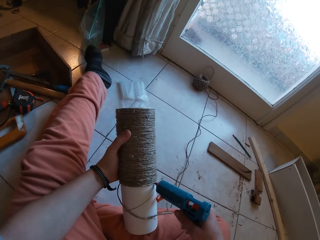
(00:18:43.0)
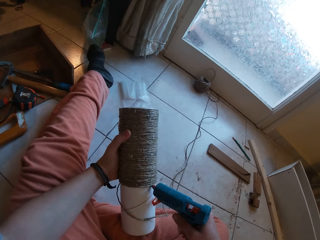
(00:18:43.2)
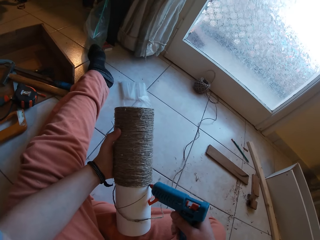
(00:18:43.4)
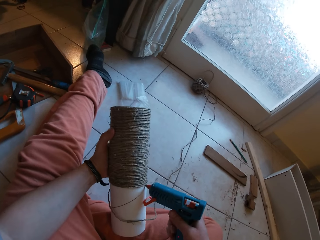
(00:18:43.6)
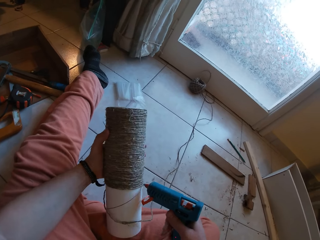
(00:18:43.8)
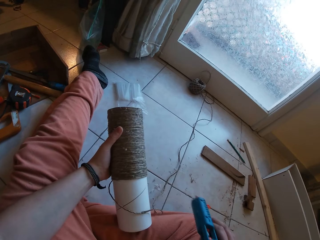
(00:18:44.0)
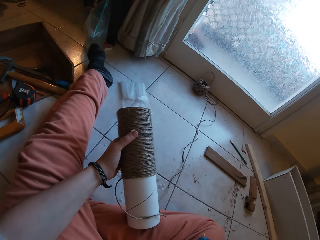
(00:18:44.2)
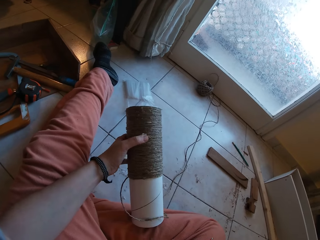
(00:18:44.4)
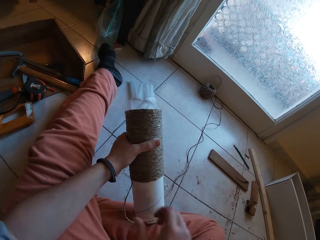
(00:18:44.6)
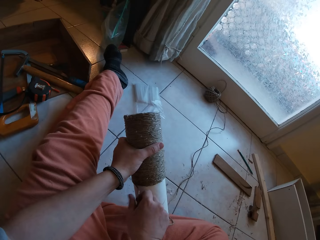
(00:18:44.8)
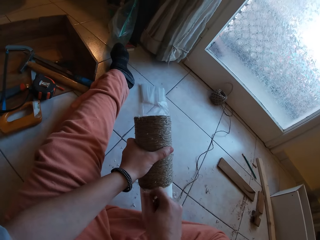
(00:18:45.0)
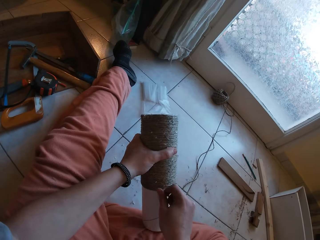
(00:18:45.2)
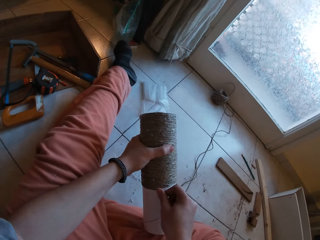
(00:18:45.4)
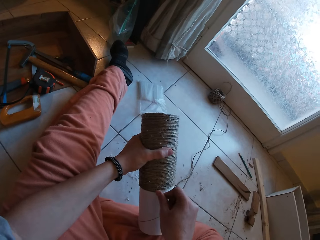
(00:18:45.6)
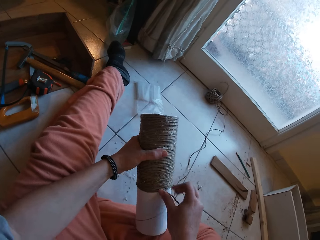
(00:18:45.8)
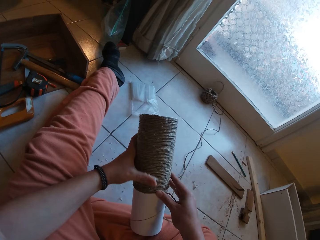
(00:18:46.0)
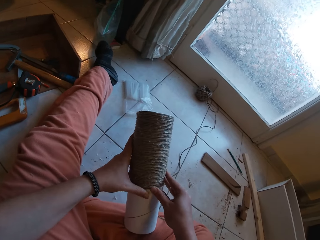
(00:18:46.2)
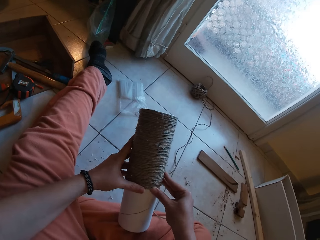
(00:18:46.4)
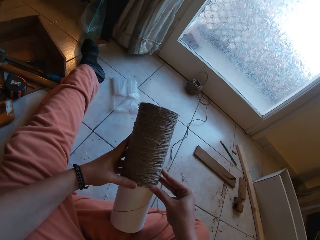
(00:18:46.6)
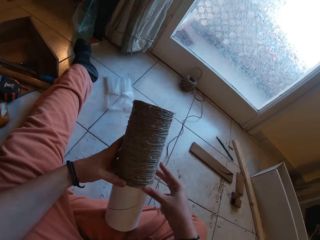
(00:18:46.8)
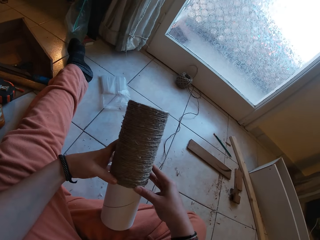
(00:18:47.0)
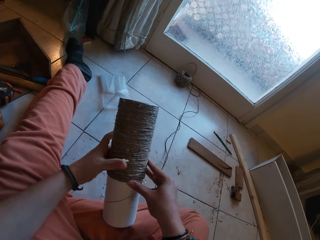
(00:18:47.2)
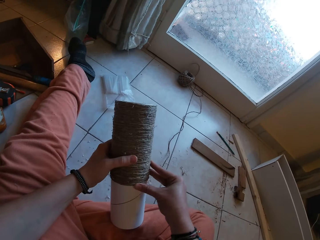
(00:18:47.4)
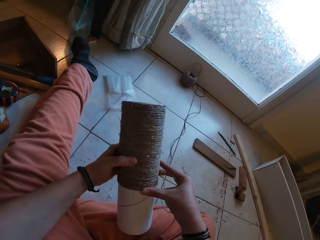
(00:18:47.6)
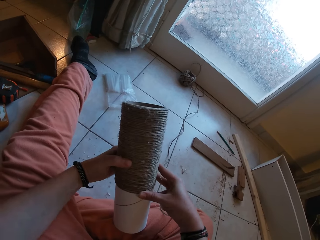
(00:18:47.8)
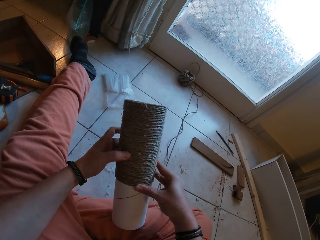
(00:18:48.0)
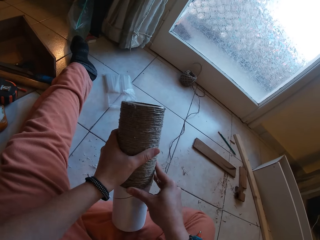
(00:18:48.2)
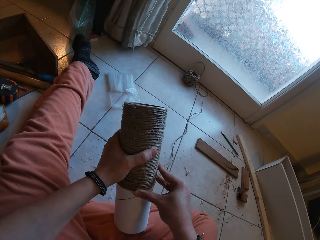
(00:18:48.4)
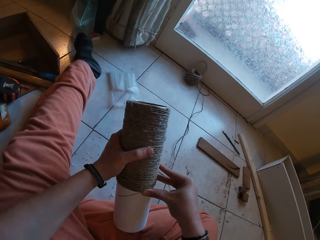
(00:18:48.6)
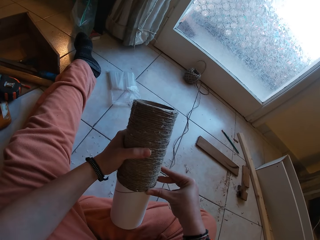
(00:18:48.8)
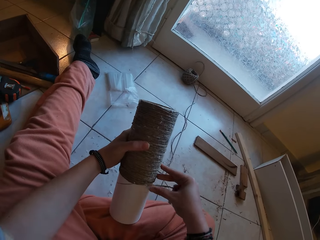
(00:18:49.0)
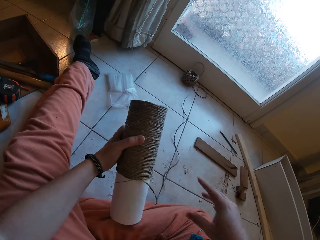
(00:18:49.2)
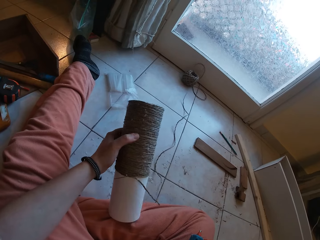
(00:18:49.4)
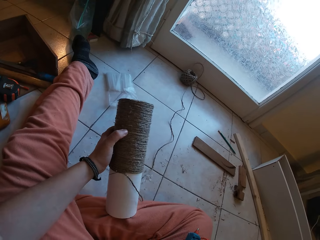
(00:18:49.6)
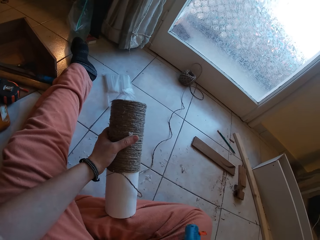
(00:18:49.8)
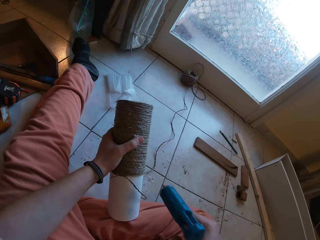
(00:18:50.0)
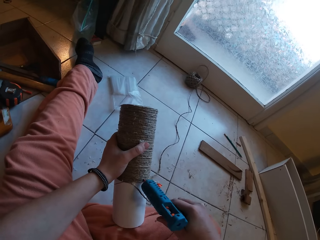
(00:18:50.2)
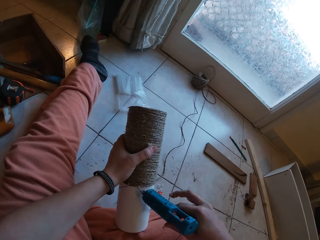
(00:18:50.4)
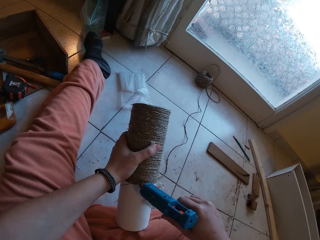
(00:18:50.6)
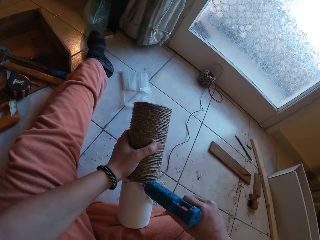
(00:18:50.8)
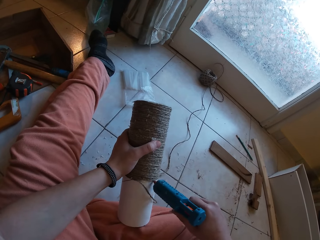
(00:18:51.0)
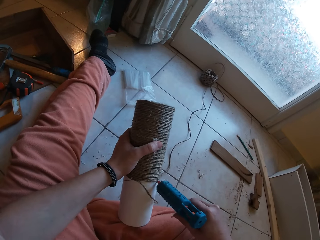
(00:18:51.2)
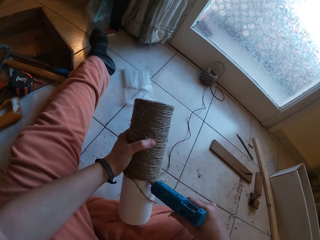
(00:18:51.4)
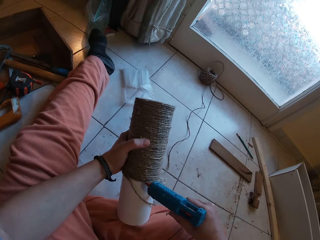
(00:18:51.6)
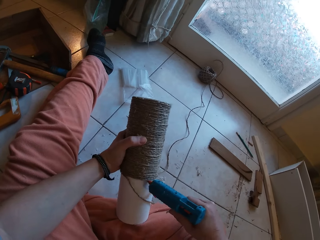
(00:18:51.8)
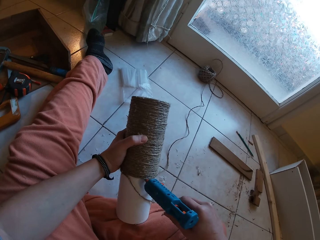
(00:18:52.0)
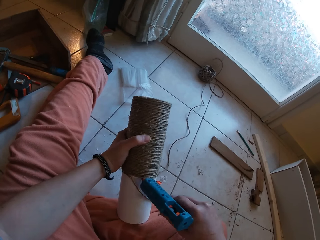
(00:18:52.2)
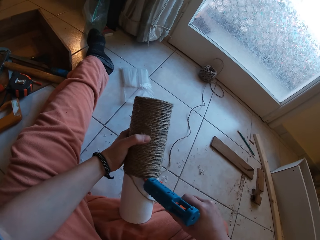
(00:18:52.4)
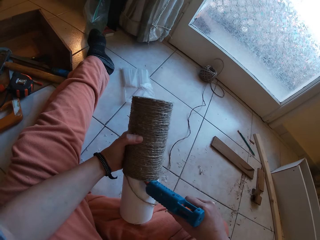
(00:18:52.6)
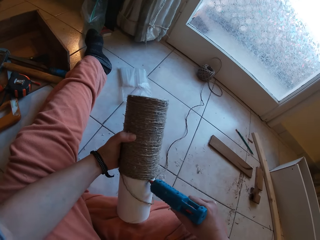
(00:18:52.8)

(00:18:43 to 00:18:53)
The camera wearer drops the glue gun on her lap with her right hand. She gums the rope on the craft with both hands. She picks the glue gun from her lap with her right hand. She applies glue on the craft with the glue gun in her right hand.

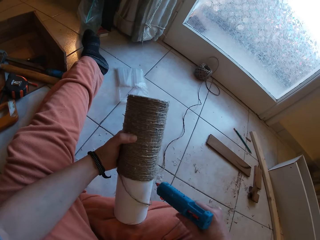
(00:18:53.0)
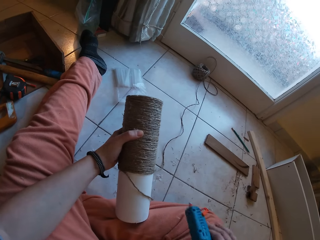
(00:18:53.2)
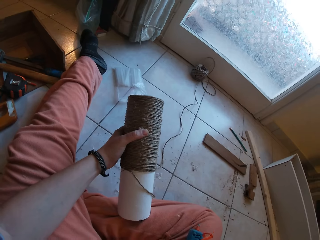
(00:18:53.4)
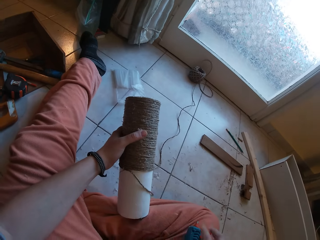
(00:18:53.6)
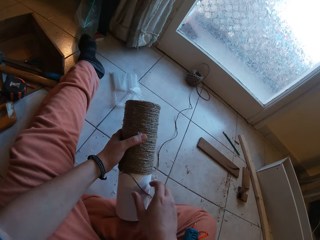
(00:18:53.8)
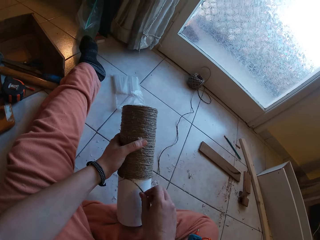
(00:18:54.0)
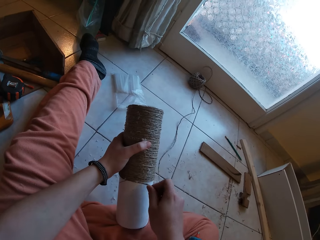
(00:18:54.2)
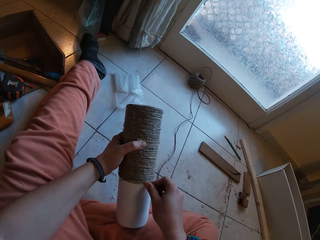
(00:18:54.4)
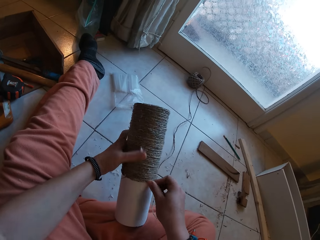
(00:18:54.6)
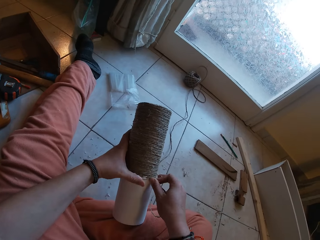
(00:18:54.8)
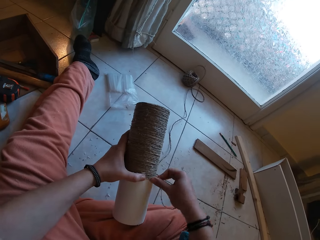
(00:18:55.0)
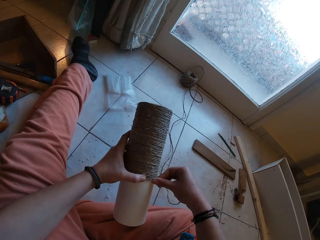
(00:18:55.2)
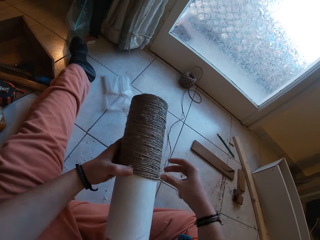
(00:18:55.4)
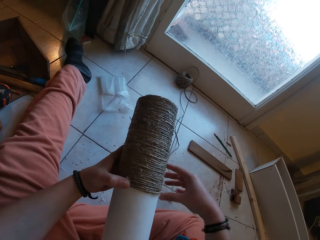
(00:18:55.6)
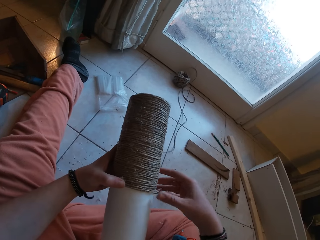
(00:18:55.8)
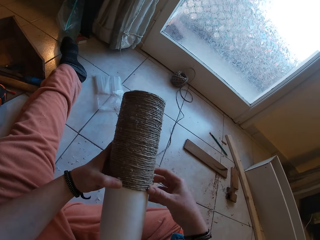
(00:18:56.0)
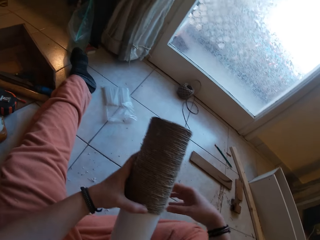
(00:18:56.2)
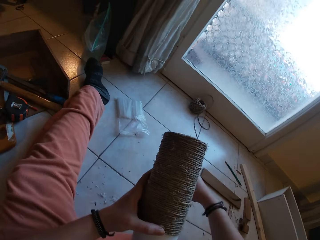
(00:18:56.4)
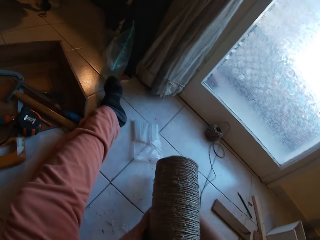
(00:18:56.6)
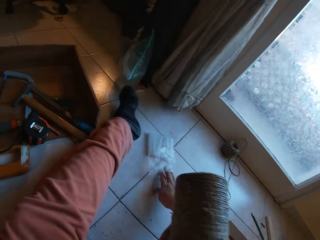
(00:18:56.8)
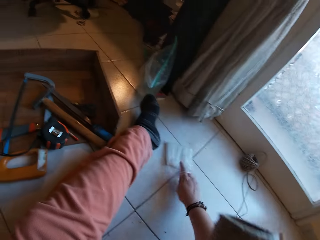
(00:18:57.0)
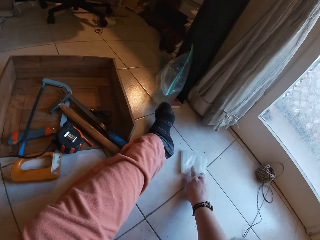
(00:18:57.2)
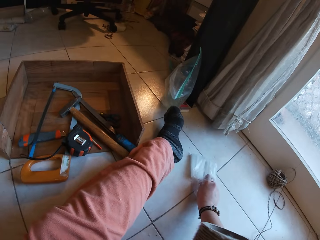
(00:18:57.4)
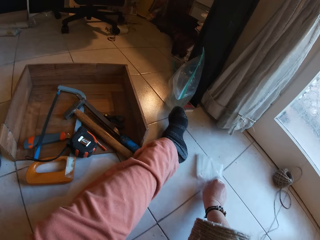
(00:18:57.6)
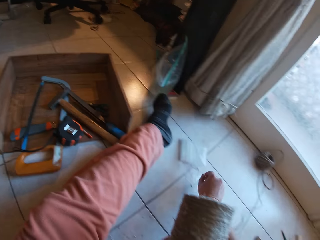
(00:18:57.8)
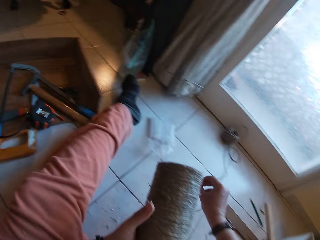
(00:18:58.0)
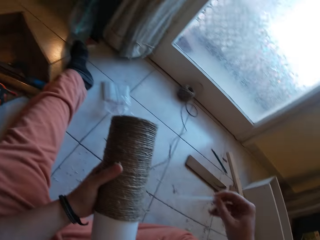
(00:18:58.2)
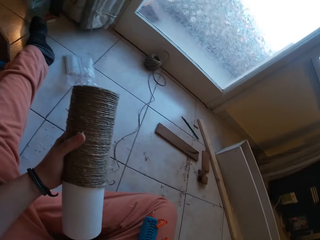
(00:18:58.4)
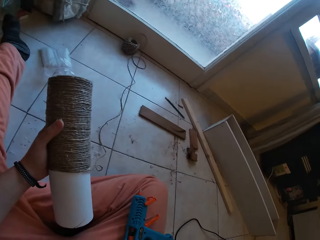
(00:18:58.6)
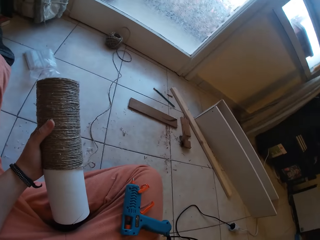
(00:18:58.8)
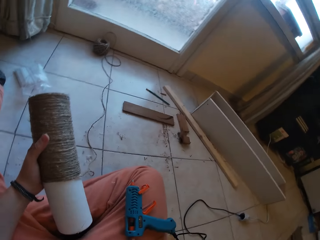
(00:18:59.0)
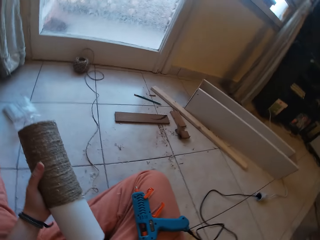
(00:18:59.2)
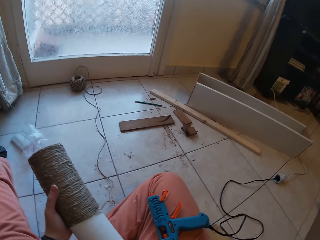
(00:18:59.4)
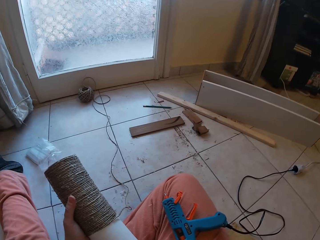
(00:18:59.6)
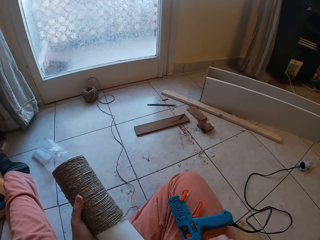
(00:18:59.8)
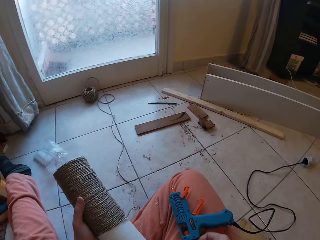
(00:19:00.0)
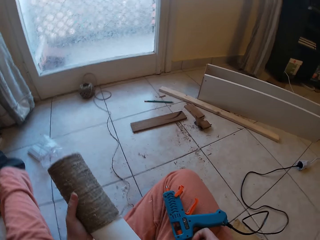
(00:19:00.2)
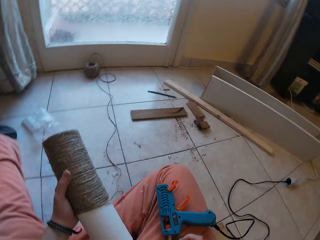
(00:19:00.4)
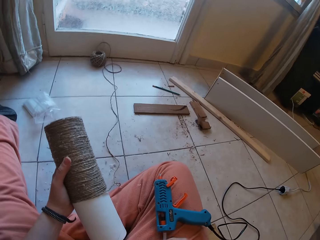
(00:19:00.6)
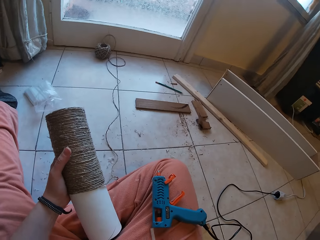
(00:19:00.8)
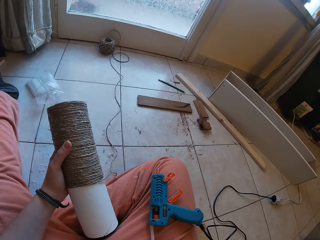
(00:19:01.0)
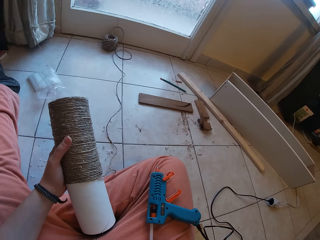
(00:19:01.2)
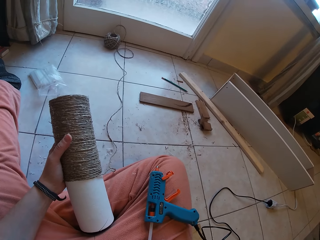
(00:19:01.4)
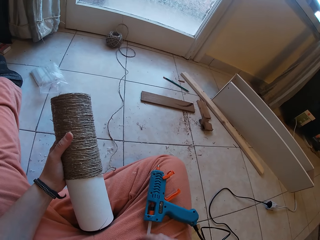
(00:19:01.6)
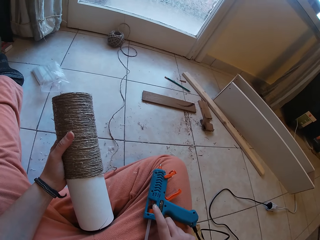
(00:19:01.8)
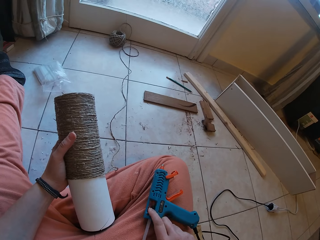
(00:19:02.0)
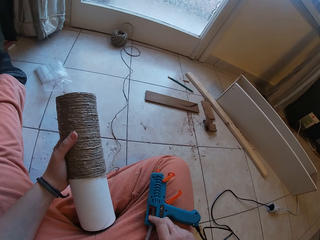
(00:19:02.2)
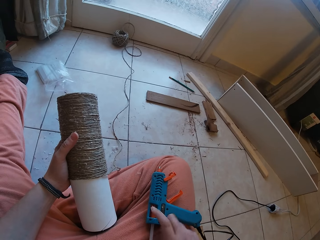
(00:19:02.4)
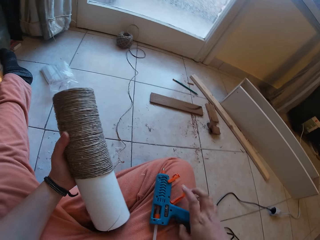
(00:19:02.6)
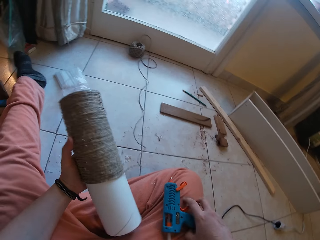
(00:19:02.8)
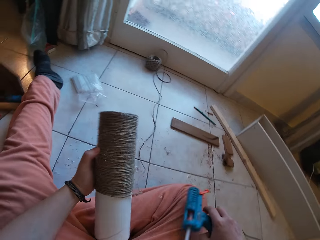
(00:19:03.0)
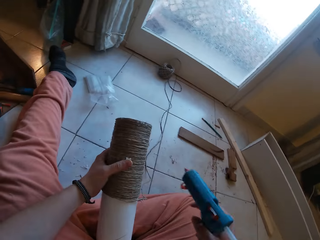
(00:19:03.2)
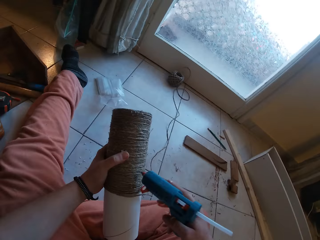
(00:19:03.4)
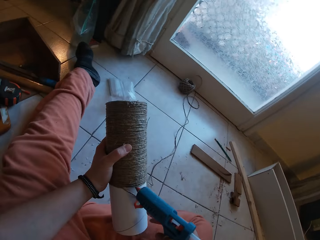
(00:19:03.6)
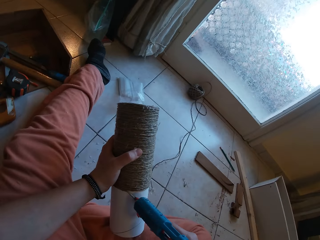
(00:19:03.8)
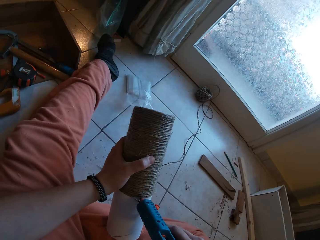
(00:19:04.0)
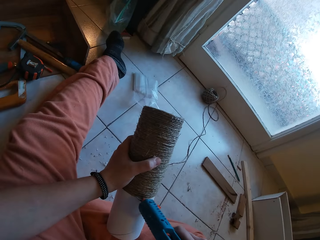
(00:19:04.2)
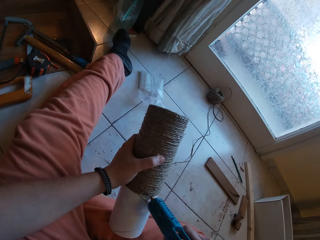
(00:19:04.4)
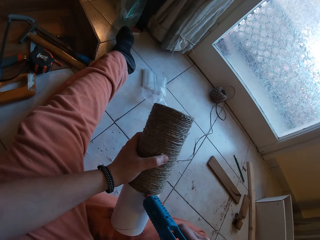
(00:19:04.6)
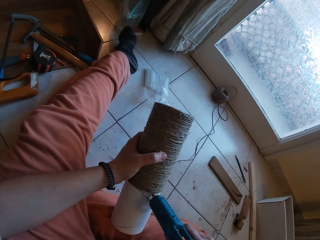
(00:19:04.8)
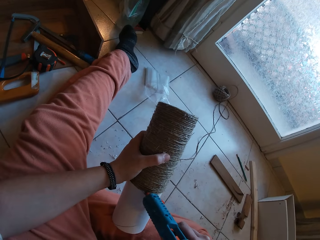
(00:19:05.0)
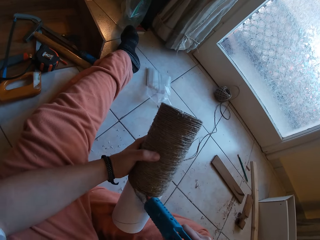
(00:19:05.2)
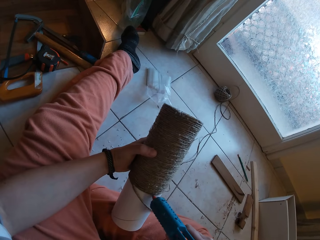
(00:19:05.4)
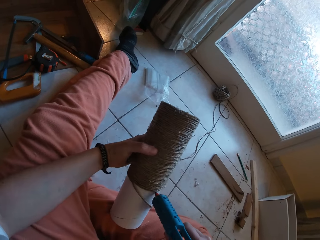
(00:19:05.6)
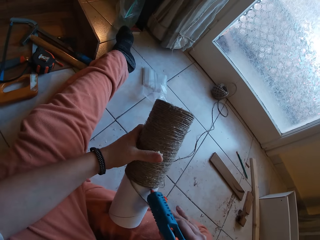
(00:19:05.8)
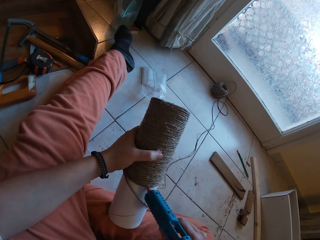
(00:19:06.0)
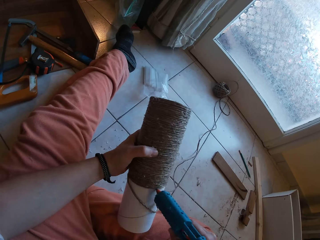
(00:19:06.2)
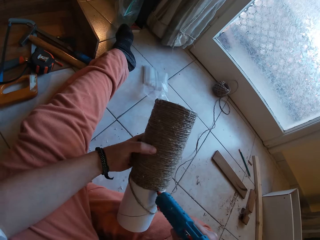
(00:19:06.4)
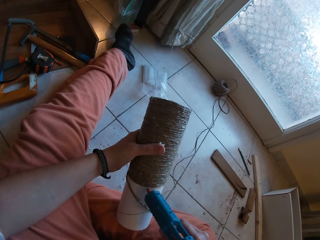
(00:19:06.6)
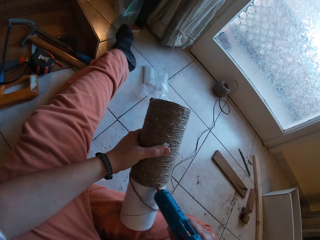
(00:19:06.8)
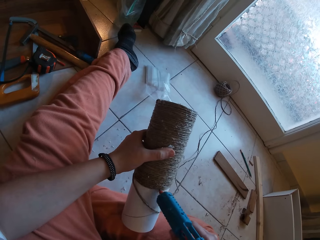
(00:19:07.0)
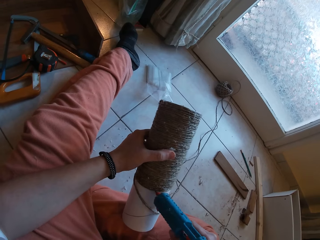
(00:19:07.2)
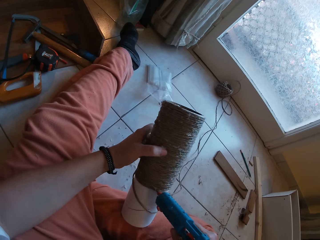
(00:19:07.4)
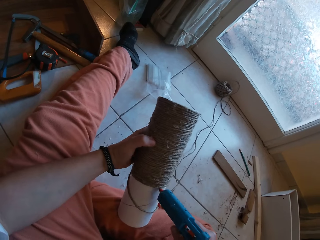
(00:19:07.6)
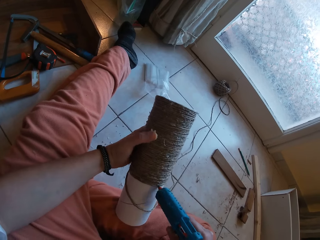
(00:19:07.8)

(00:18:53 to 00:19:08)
The camera wearer drops the glue gun on her lap with her right hand. She gums the rope on the craft with both hands. She picks a glue candle from a nylon pack with her right hand. She inserts the glue candle in the glue gun with her right hand. She picks the glue gun from her lap with her right hand. She applies glue on the craft with the glue gun in her right hand.
